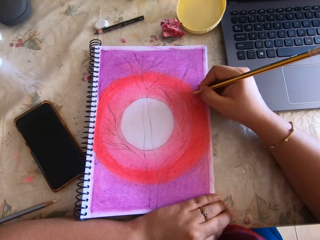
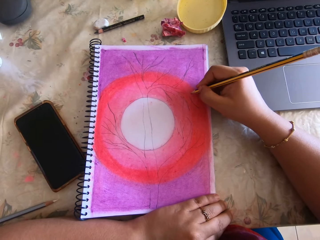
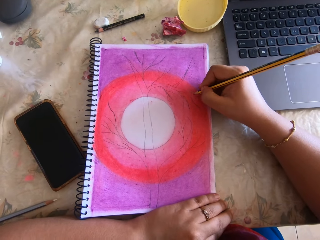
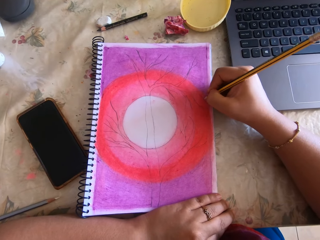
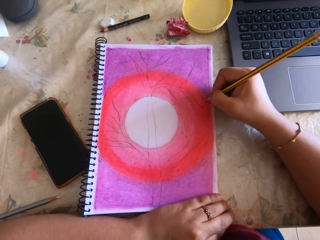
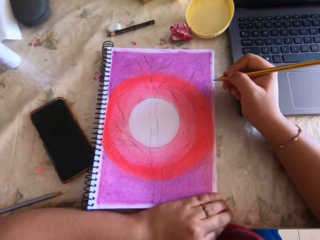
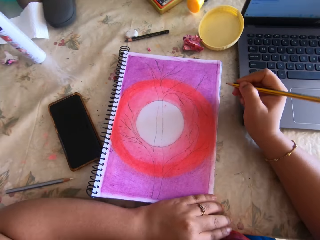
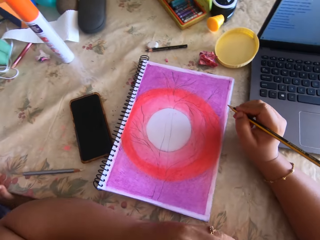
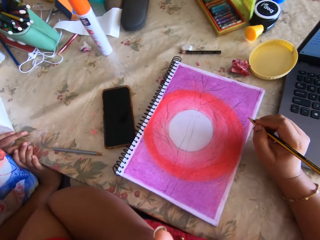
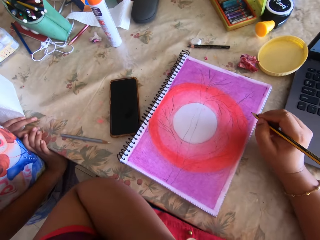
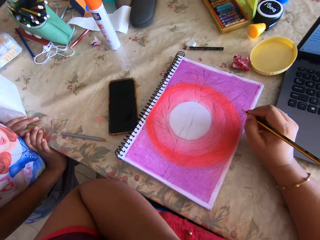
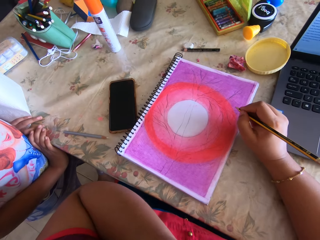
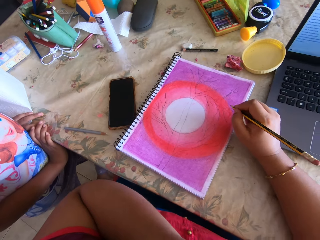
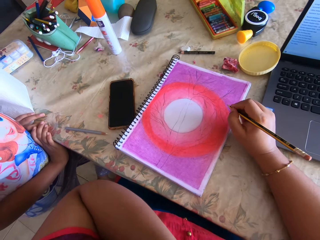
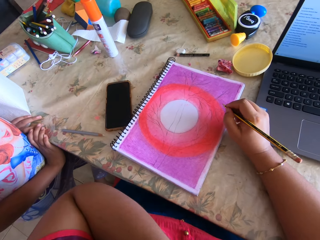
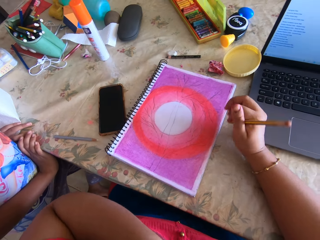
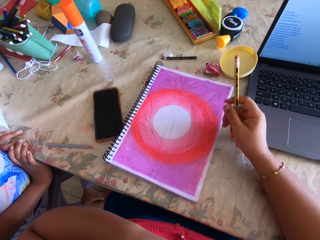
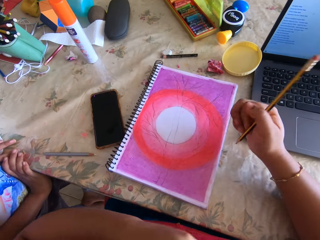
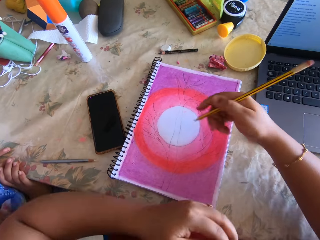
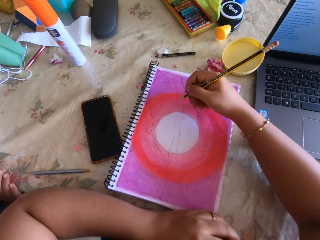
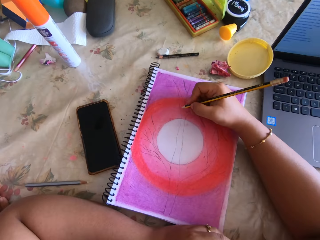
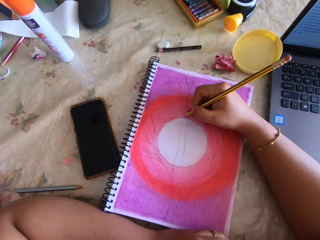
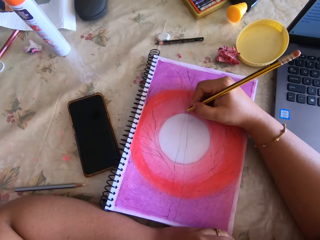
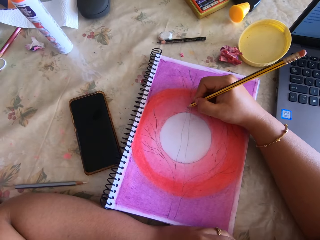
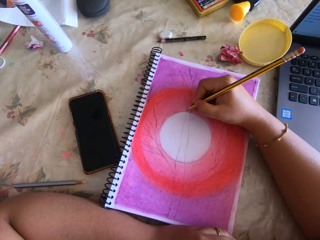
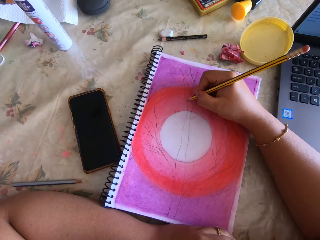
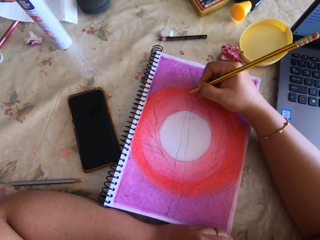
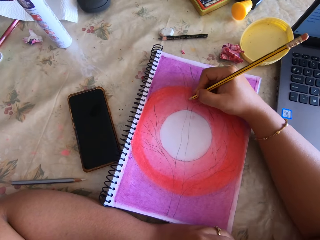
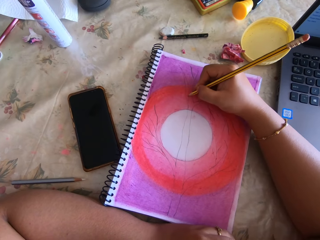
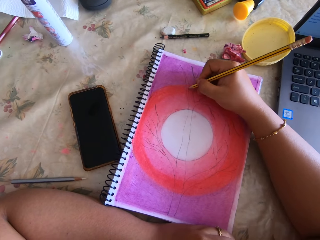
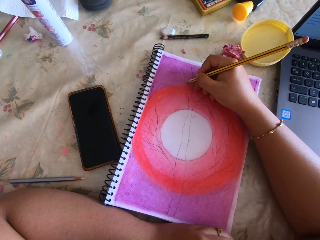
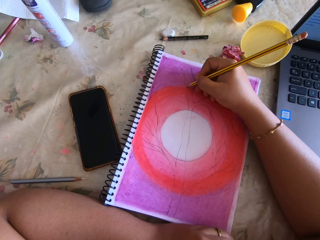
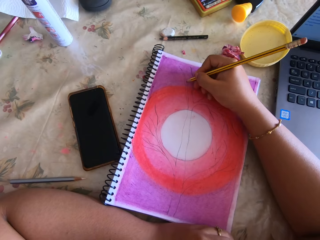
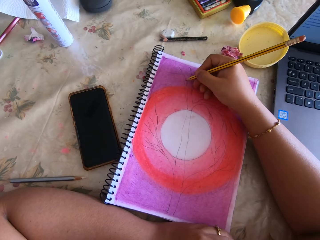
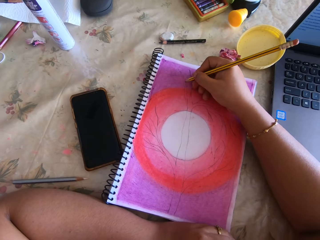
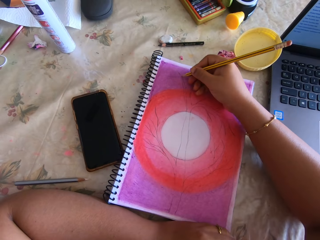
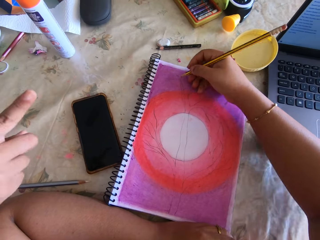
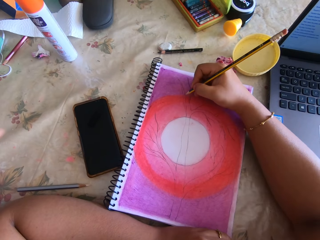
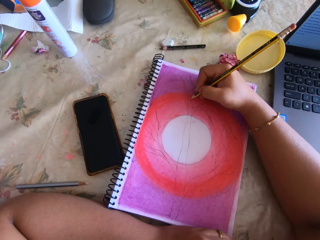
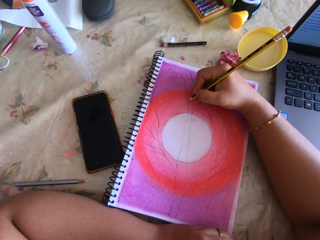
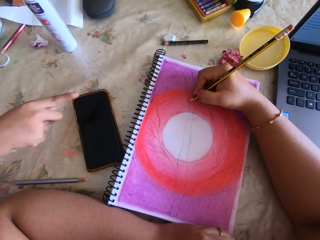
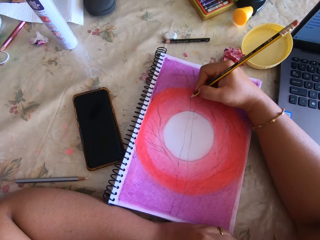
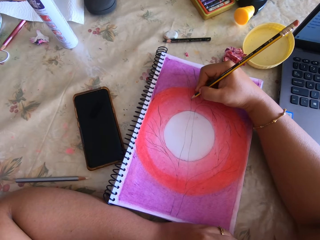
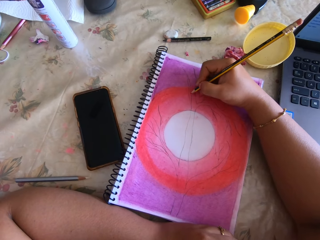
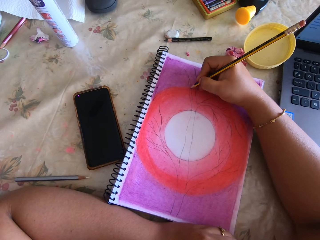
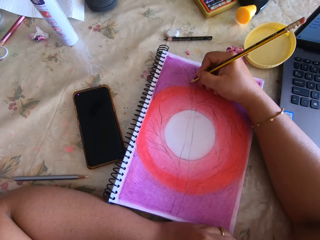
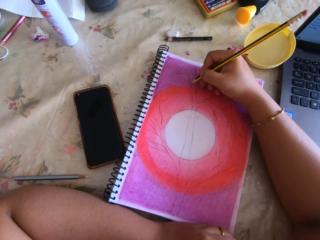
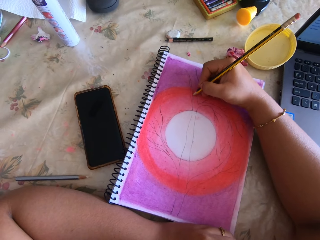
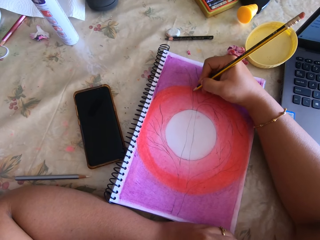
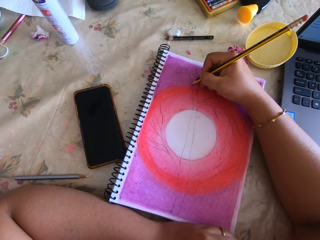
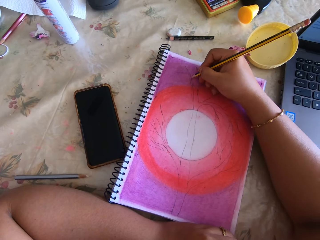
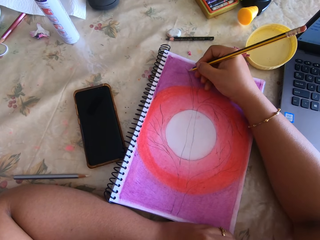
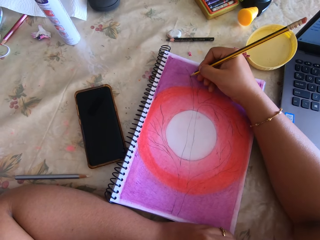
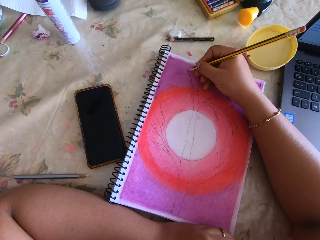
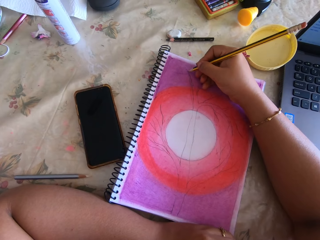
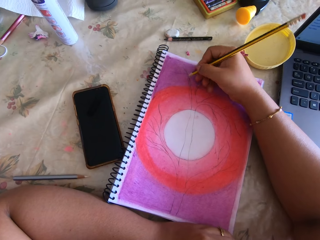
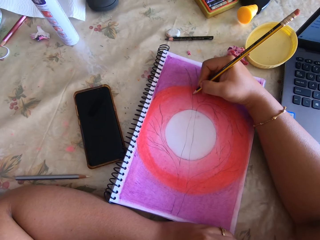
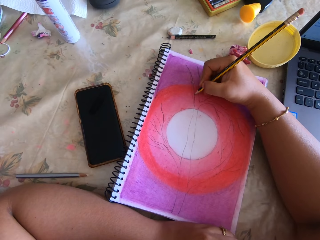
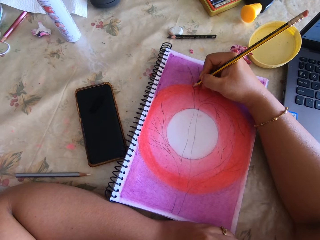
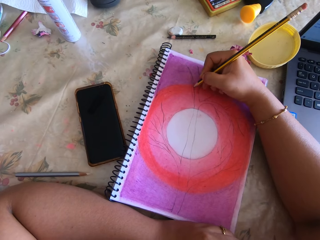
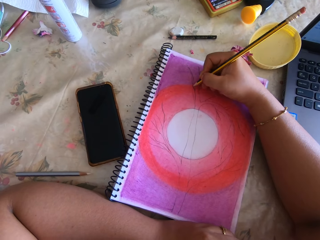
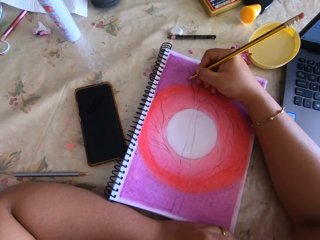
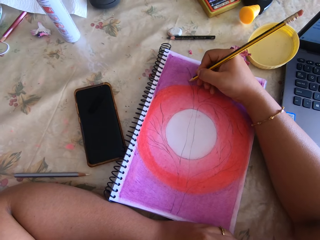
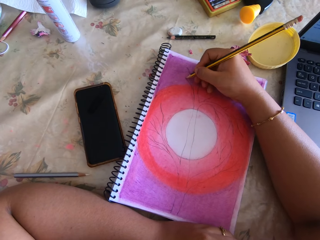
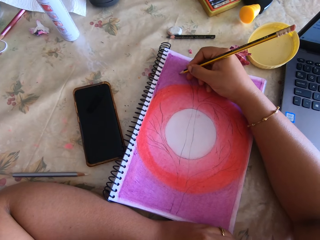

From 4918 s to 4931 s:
A child stands beside the camera wearer. The camera wearer draws on the book with a pencil. The child points. The camera wearer draws on the book with the pencil. The child points. The camera wearer draws on the book with the pencil.

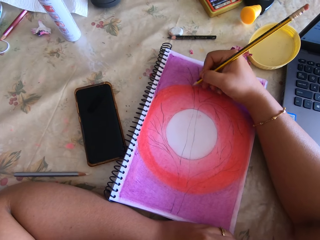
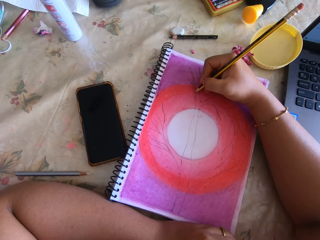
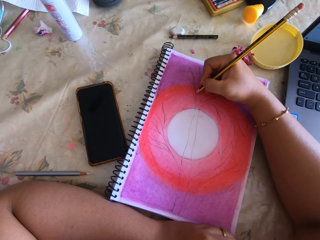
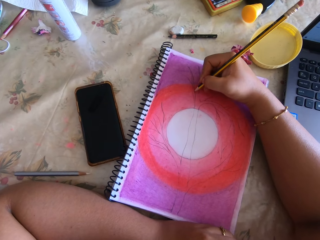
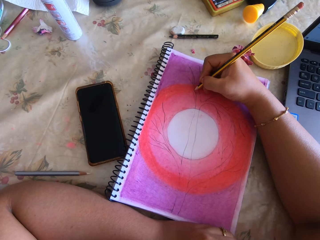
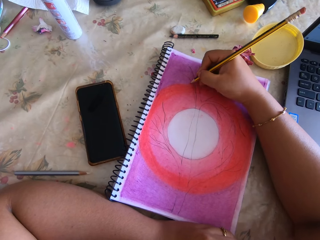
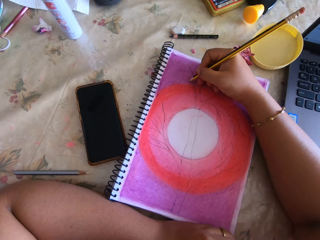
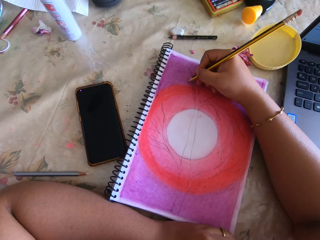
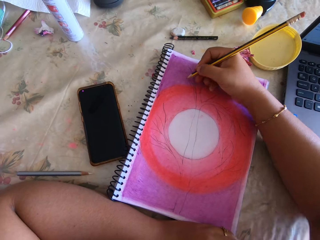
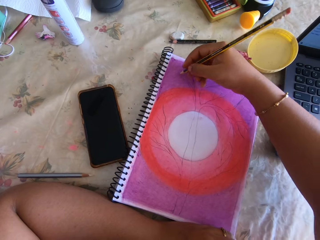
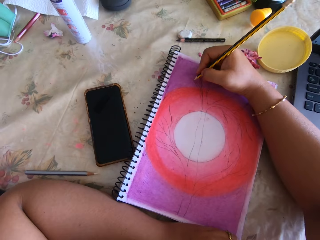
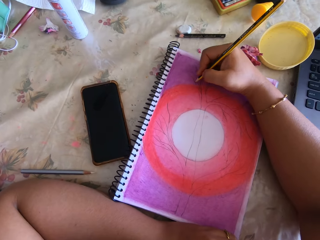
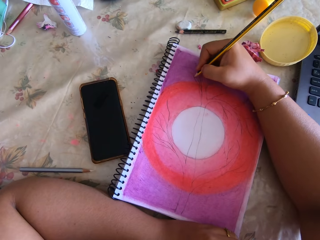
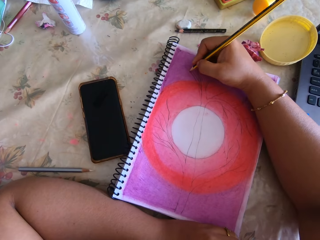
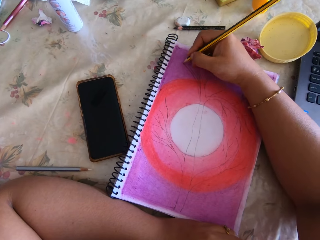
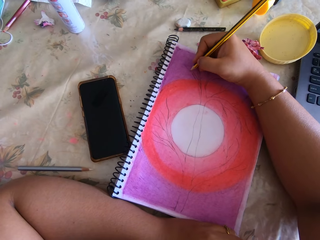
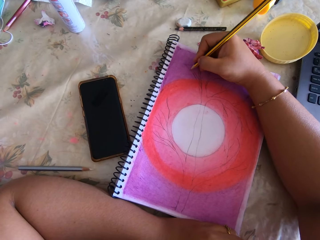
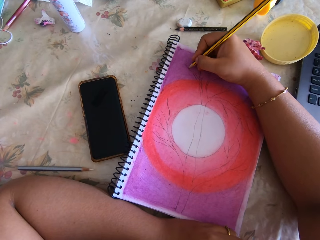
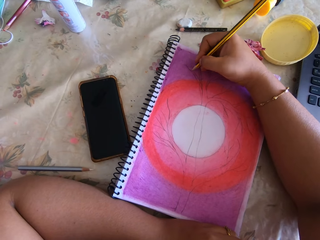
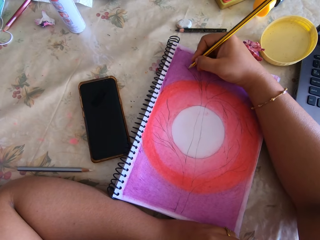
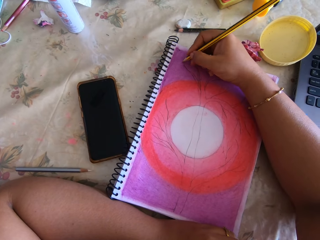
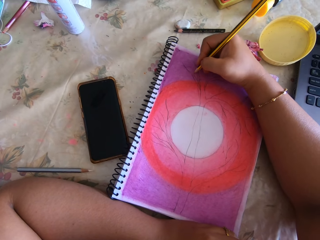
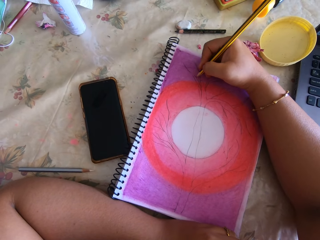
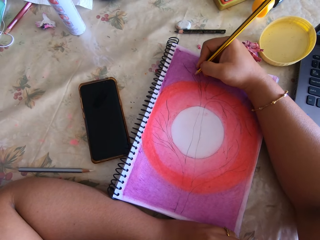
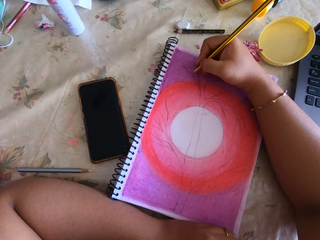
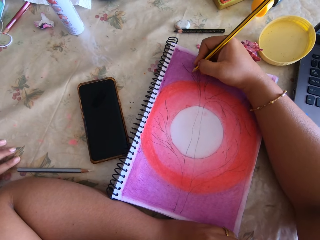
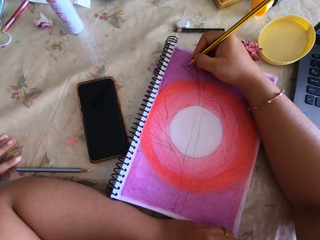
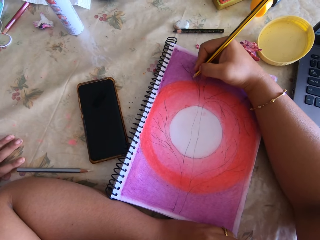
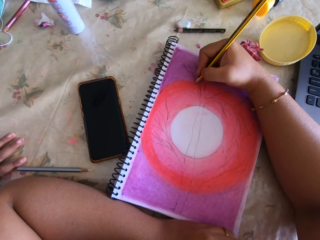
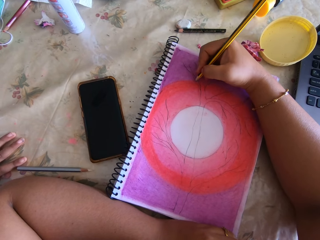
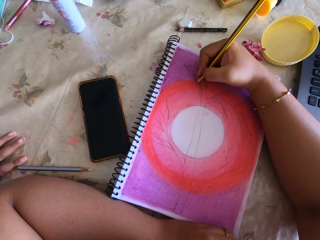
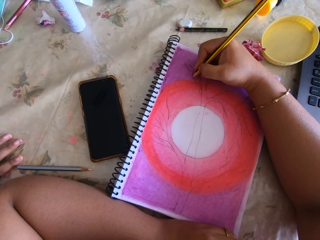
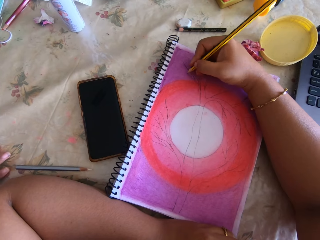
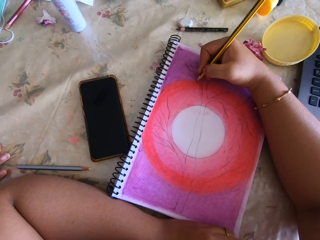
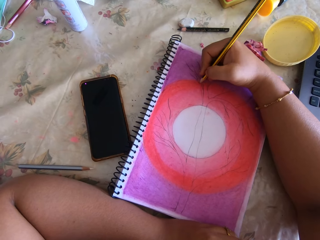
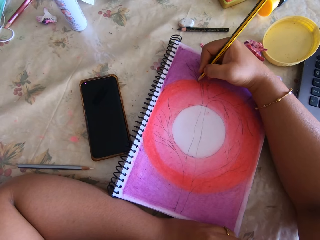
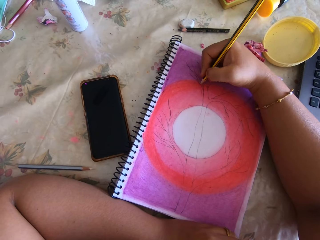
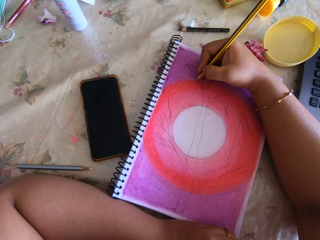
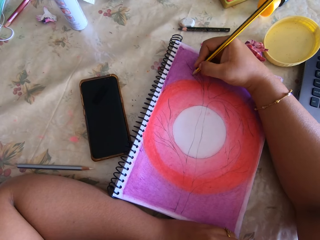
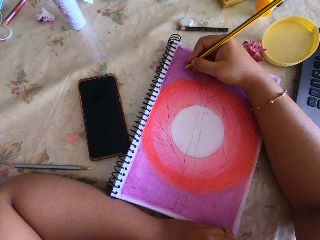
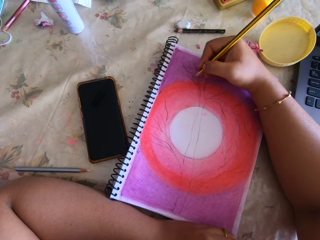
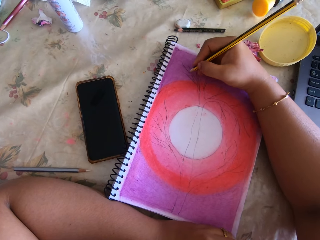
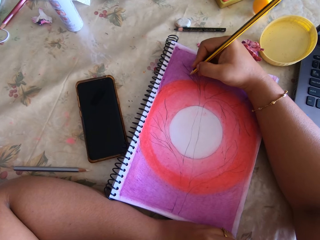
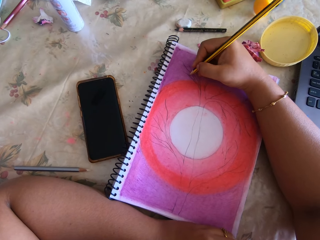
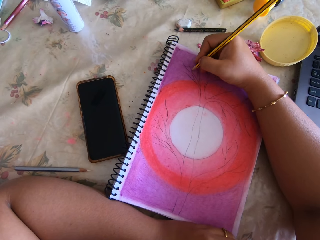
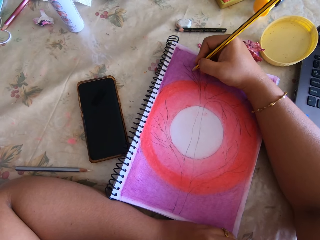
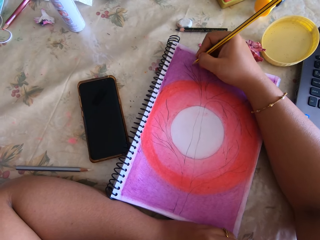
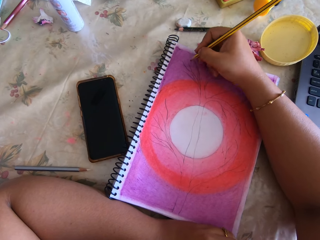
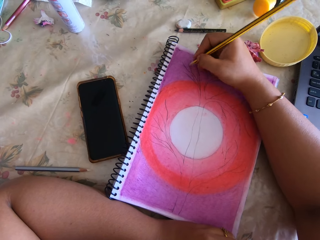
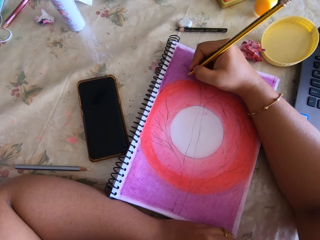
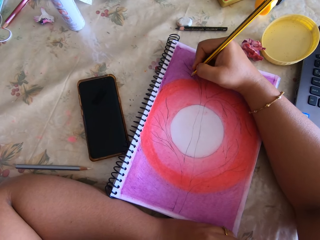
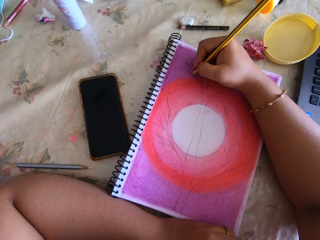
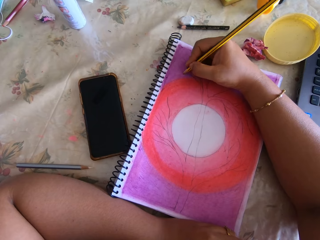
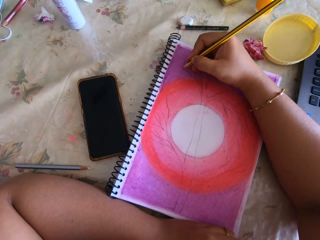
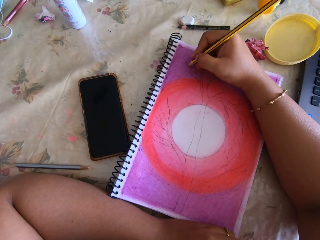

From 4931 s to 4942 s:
A child places a hand on the table. The camera wearer draws on the book with a pencil. They remove the hand from the table. They draw on the book with the pencil.
